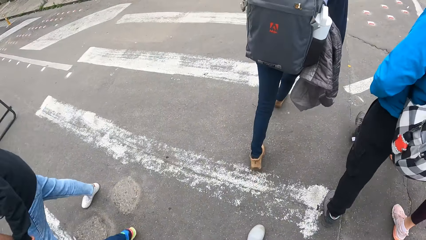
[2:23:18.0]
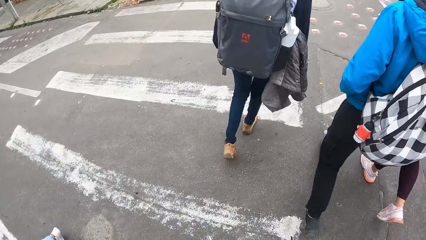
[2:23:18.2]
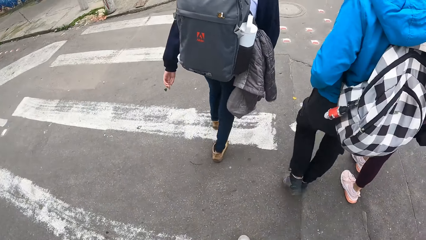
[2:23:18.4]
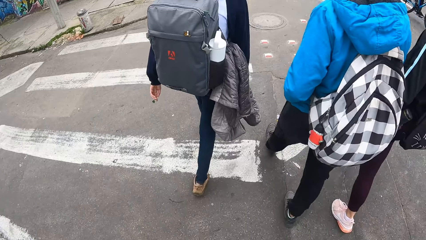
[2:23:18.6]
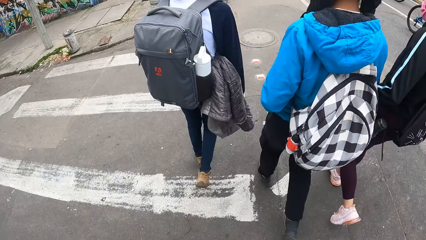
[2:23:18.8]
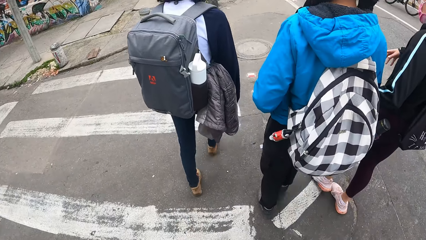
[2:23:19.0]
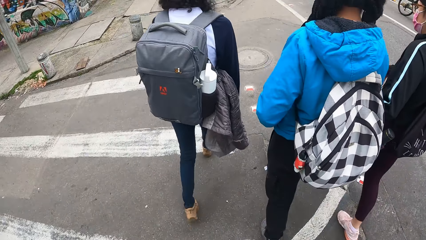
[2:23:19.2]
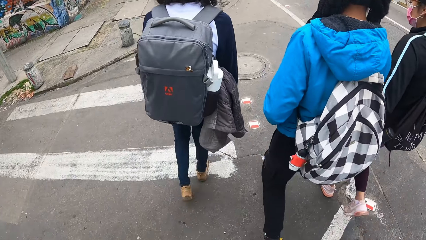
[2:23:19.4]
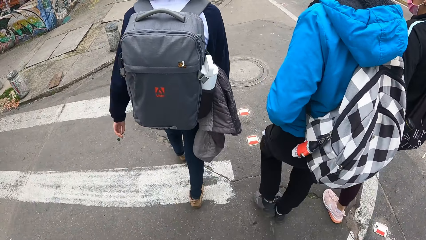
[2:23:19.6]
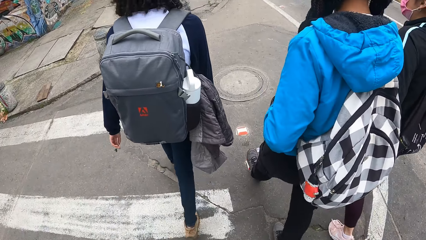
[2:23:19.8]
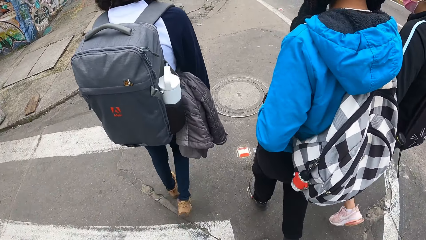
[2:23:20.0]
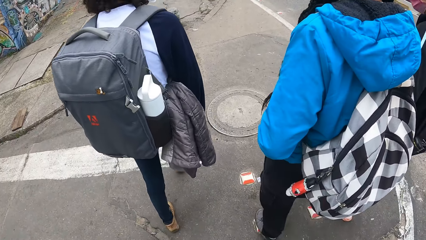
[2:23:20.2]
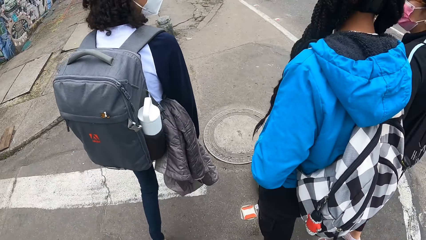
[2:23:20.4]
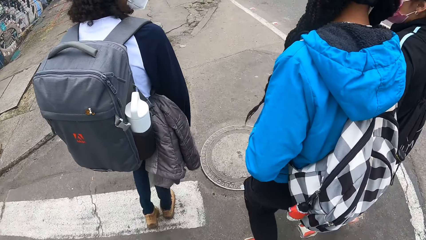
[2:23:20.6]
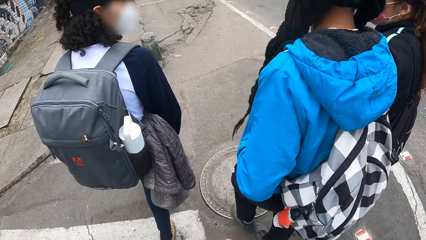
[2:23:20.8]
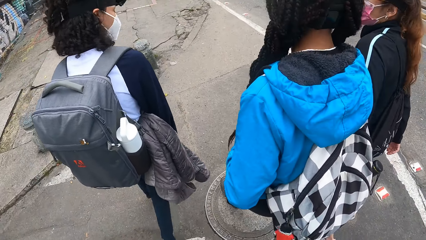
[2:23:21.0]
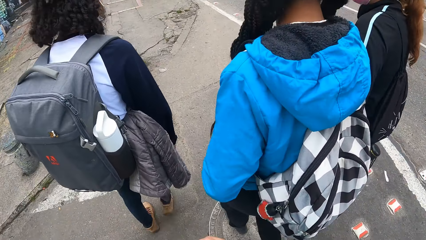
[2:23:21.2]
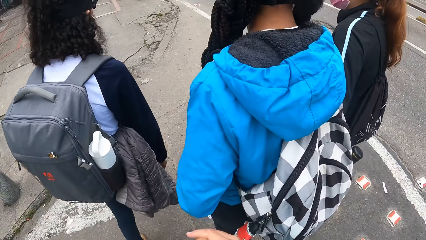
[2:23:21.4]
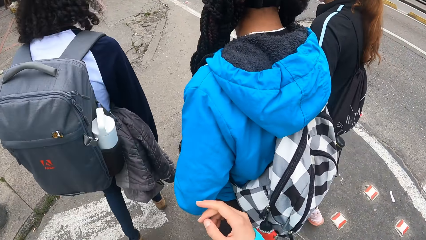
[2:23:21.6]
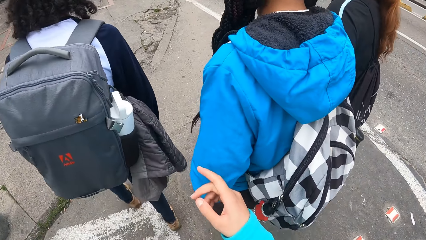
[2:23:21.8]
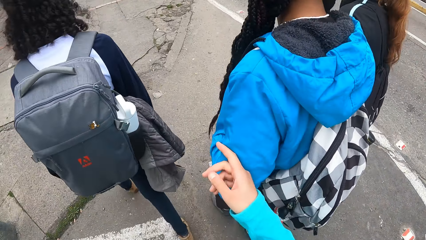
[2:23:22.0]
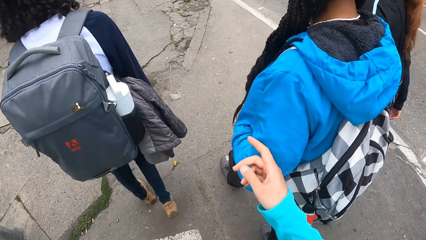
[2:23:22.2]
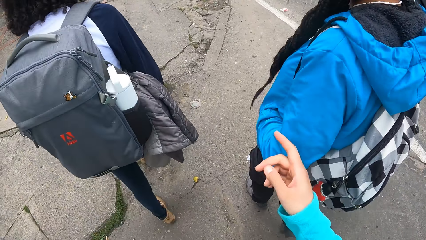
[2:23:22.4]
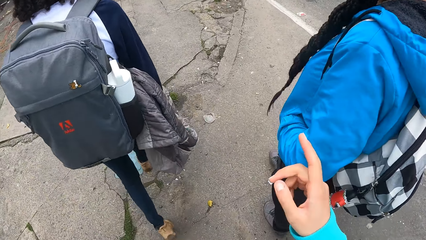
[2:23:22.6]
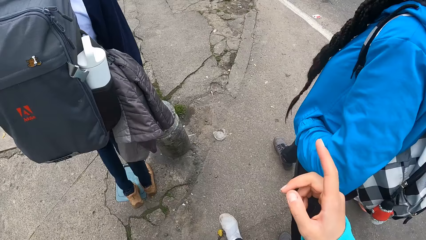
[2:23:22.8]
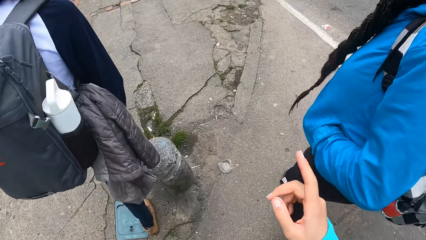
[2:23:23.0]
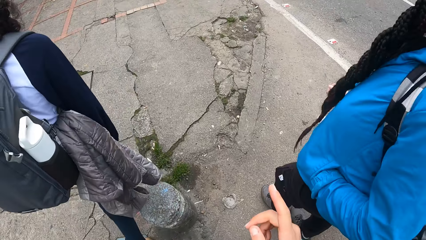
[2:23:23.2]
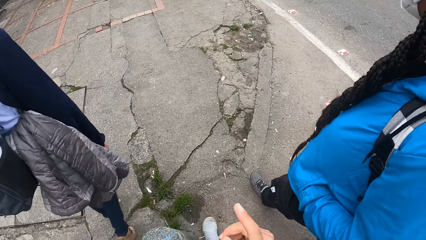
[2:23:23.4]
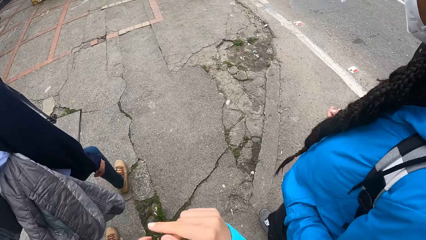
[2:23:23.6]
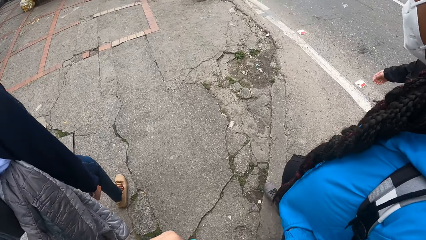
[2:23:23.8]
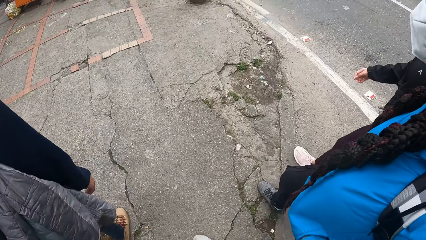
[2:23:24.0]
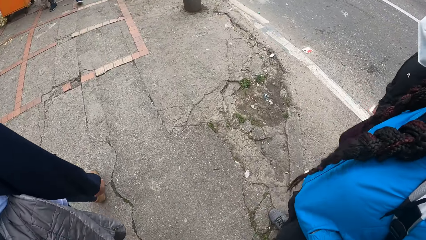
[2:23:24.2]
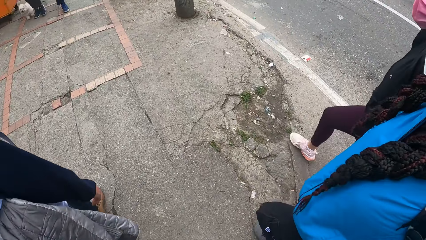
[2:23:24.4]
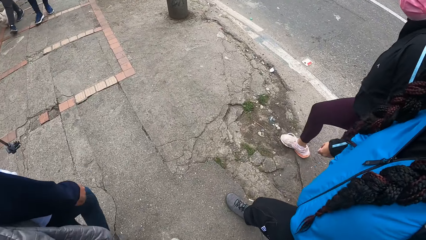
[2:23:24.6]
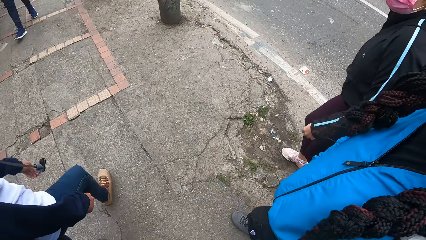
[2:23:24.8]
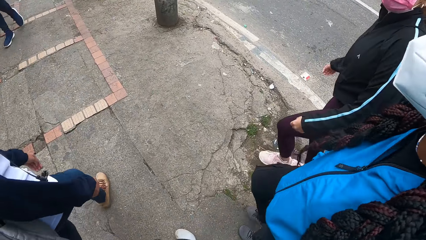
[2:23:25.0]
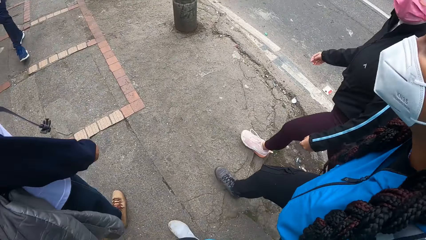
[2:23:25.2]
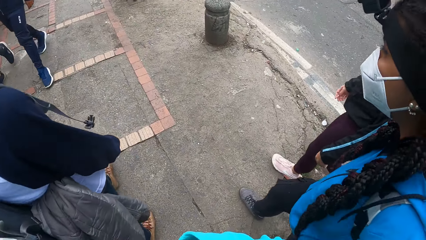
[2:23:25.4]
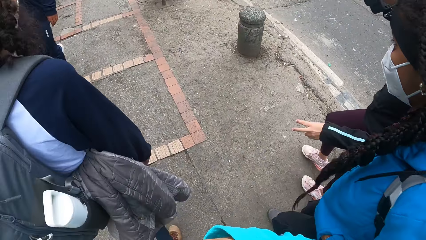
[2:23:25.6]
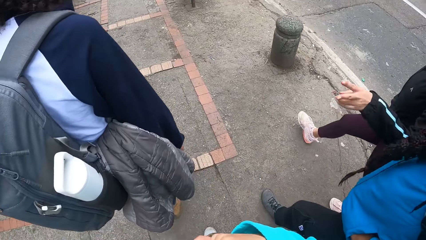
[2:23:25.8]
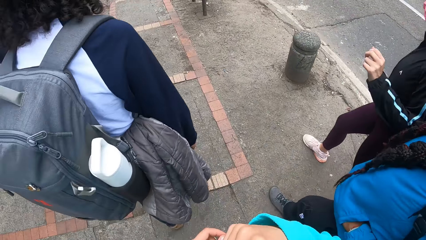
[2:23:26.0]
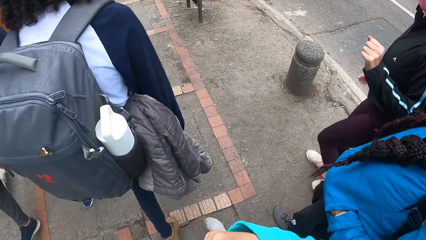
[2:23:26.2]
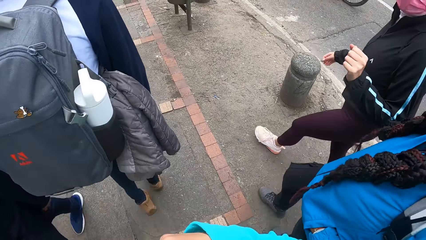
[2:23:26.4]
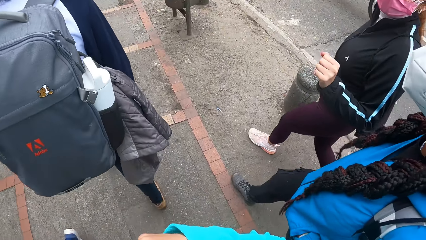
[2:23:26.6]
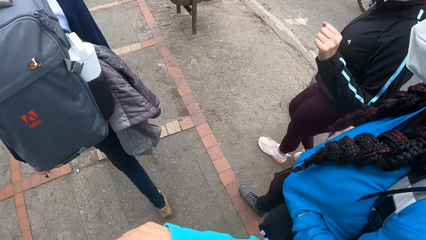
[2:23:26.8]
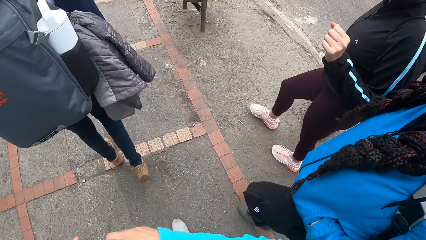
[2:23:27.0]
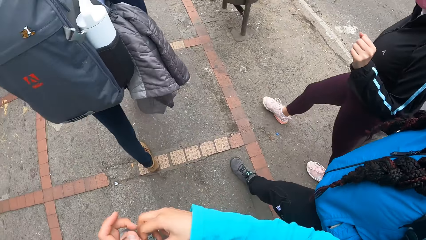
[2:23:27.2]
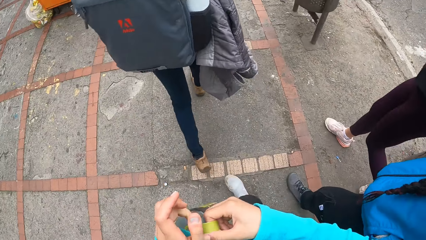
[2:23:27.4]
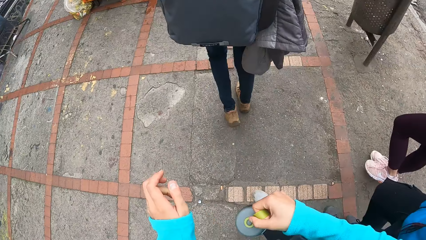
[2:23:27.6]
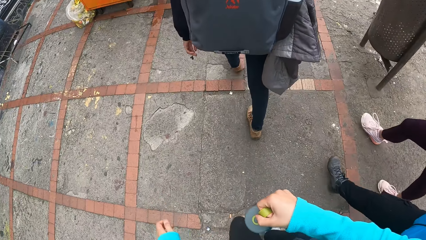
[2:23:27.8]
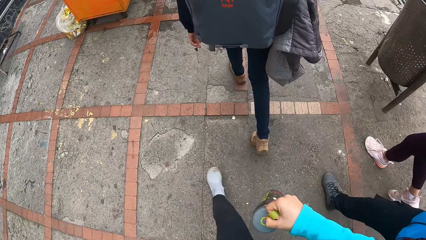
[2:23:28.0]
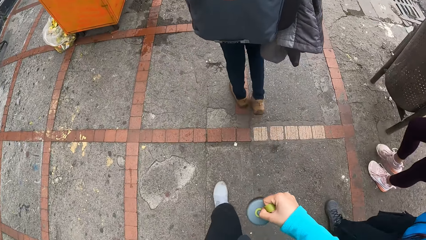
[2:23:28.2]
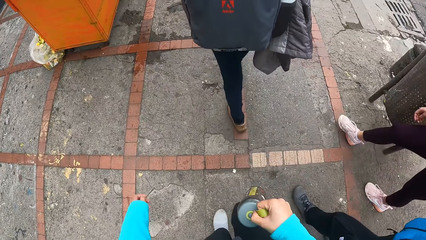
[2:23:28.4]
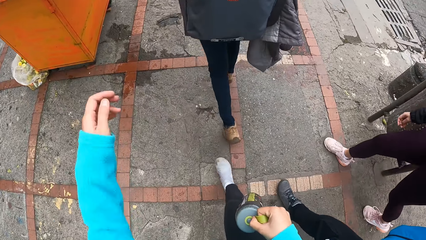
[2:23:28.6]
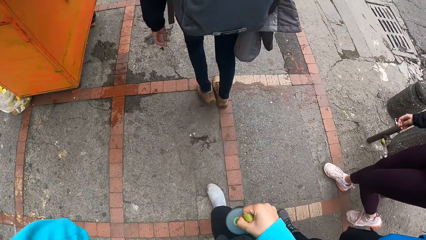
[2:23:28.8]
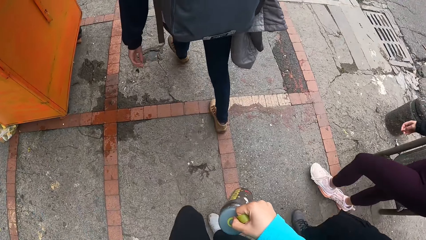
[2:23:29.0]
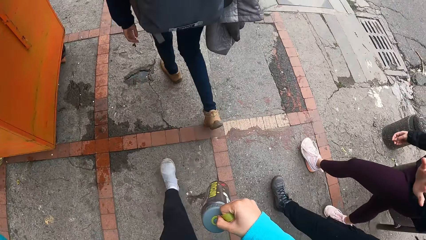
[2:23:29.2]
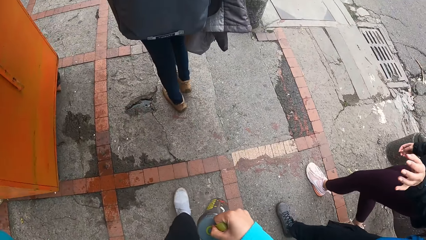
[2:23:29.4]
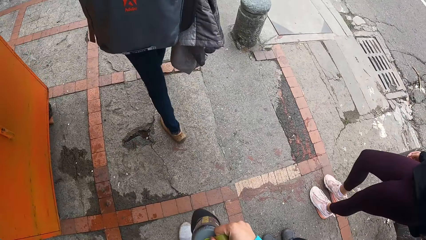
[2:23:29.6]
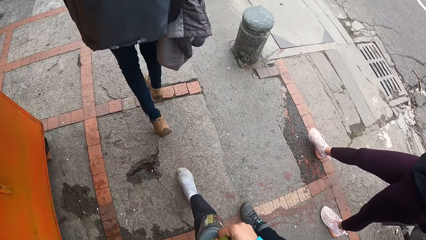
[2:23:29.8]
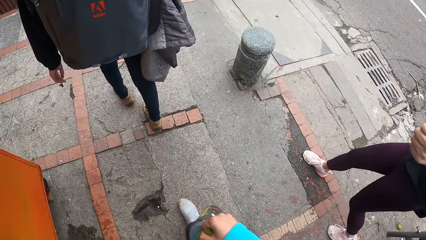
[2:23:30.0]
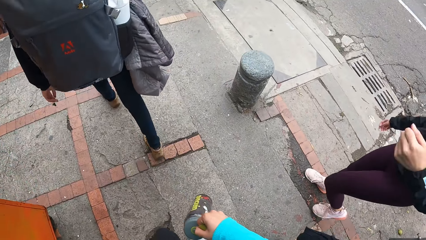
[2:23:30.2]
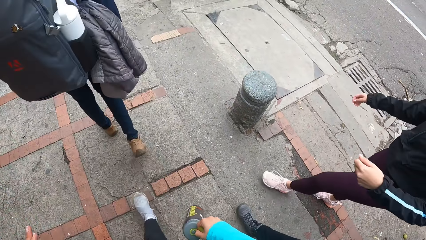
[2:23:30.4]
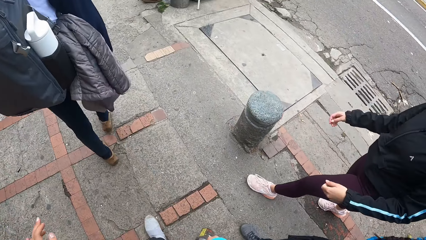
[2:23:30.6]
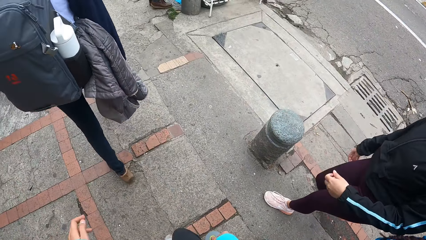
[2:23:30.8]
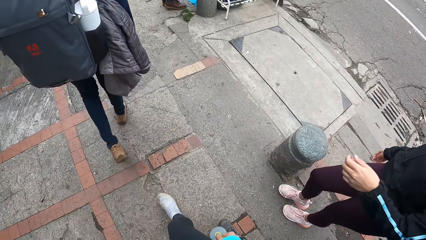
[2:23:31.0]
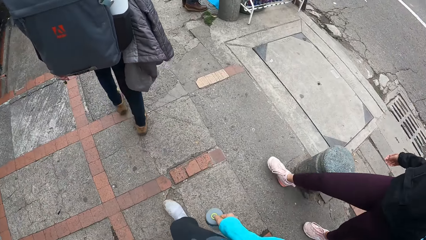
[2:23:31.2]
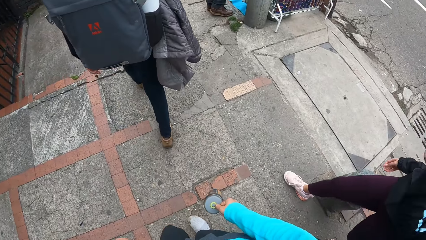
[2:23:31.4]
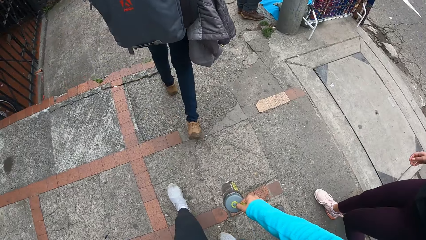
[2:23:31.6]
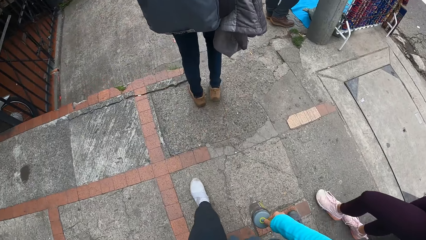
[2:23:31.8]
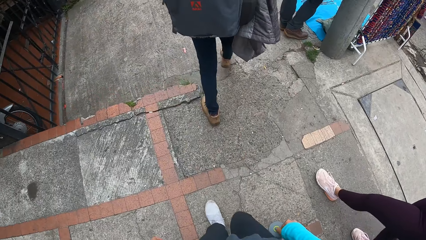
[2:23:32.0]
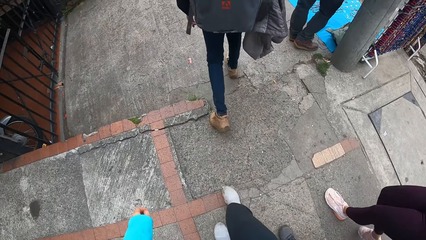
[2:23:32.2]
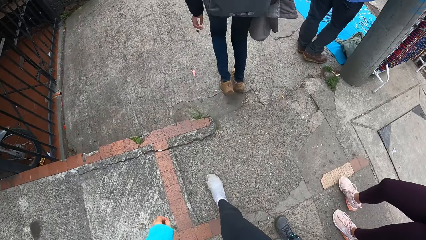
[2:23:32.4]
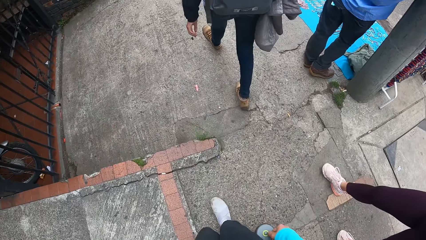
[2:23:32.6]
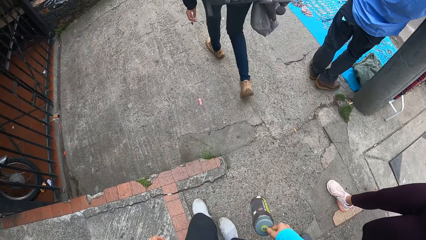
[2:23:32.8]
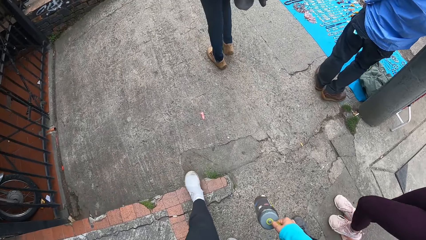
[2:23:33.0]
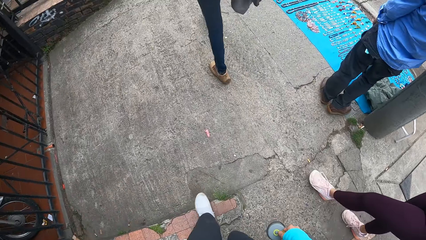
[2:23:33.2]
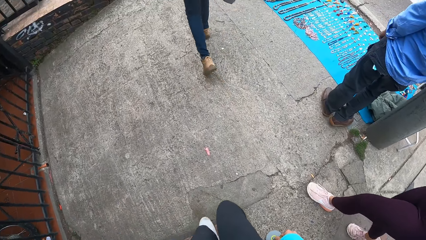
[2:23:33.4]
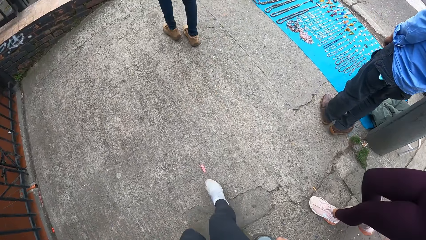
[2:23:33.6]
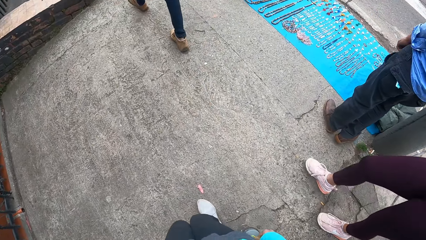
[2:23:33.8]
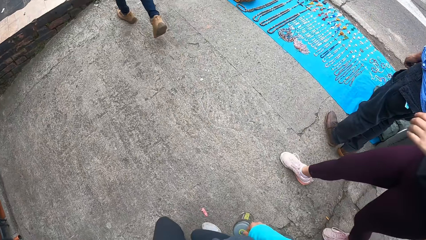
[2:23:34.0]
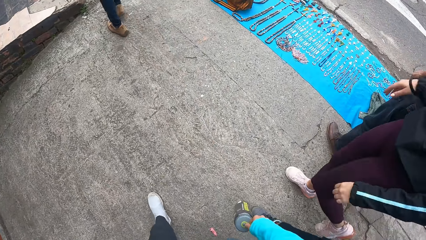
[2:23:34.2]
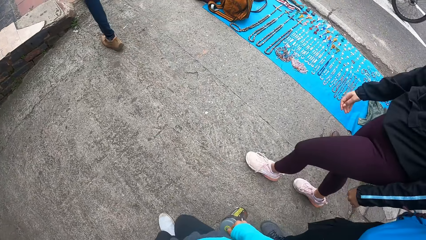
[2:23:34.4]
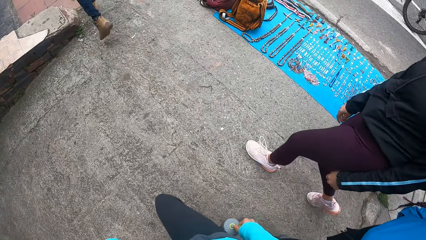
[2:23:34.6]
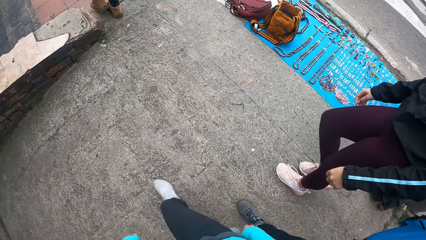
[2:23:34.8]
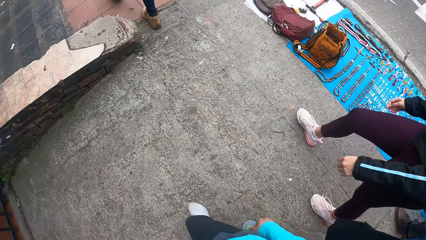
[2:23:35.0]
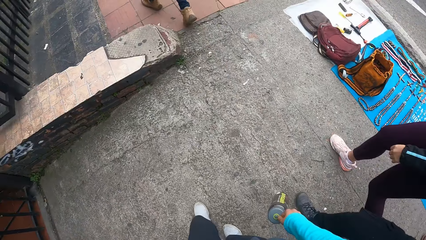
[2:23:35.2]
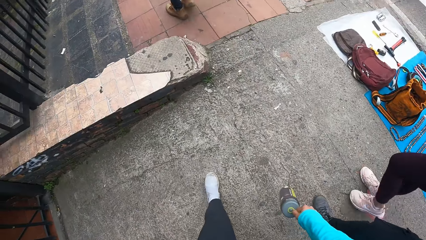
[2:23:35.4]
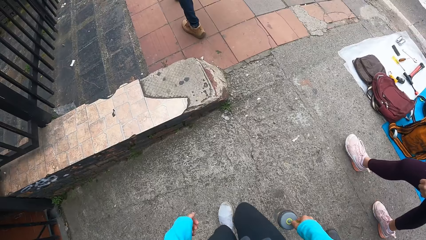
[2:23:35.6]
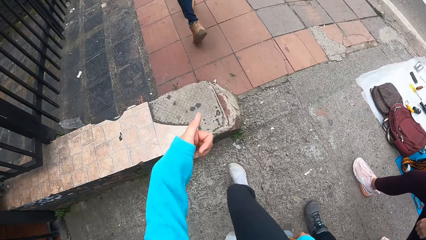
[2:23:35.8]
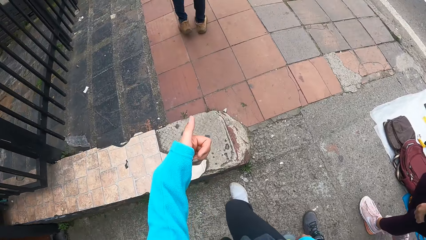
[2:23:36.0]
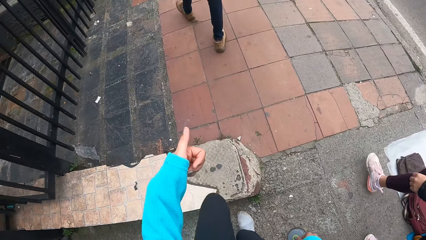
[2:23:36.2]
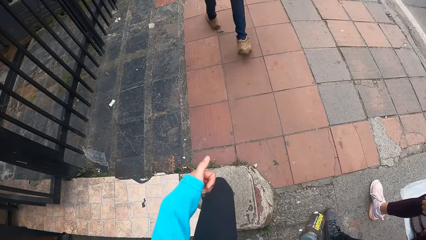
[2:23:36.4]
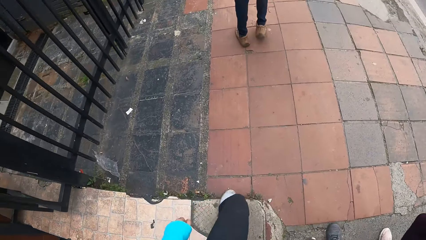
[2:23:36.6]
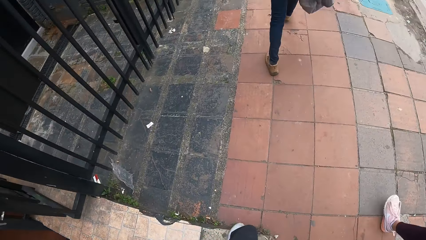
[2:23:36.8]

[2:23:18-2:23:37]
The camera wearer lifts up the hand. They walk on a walkway with the group of people.
